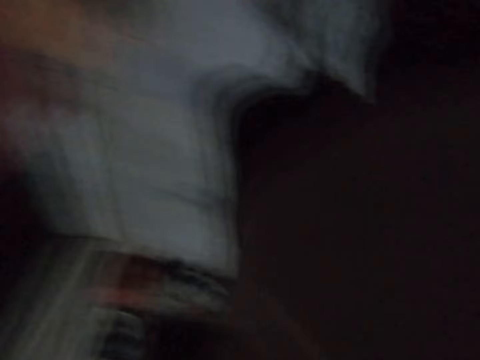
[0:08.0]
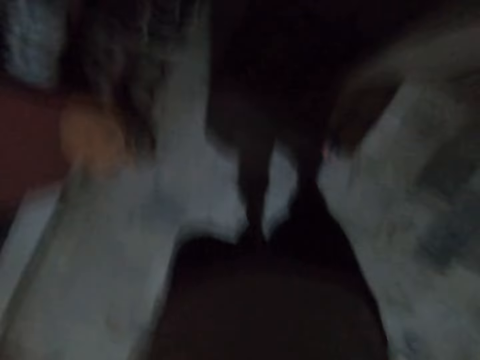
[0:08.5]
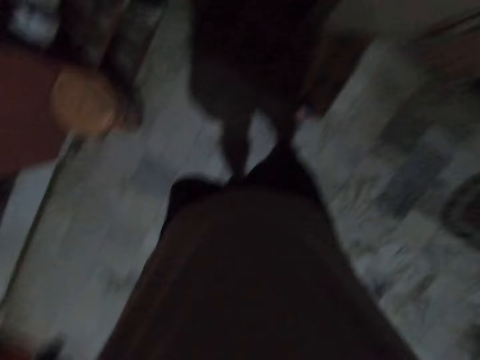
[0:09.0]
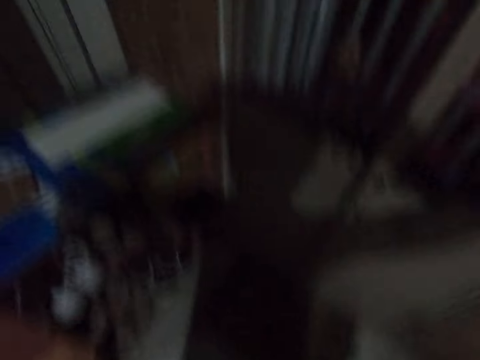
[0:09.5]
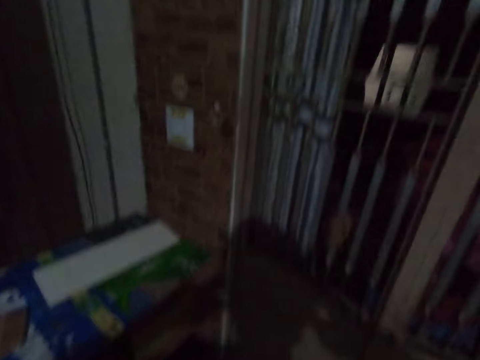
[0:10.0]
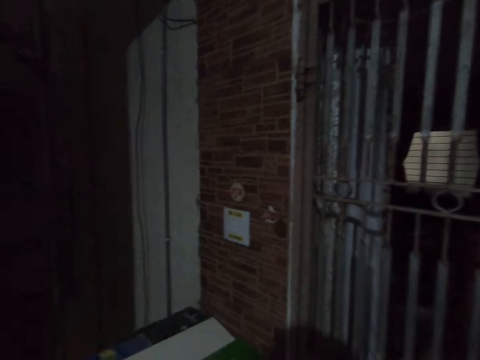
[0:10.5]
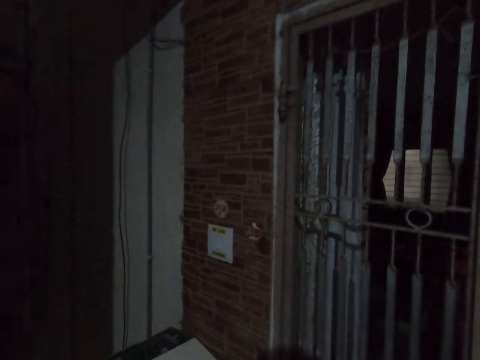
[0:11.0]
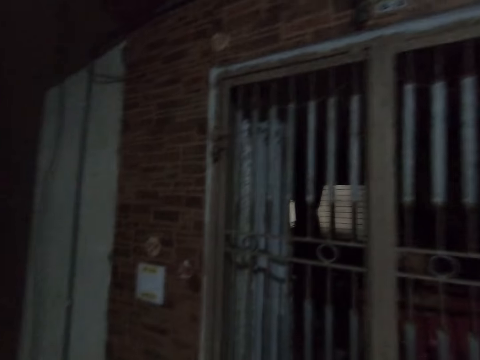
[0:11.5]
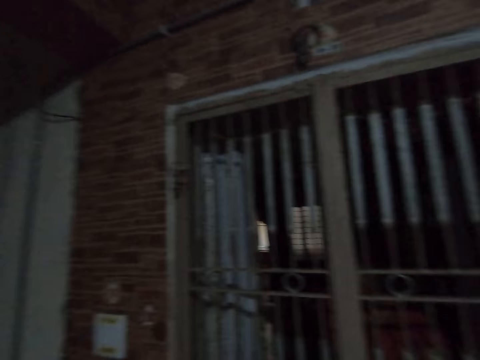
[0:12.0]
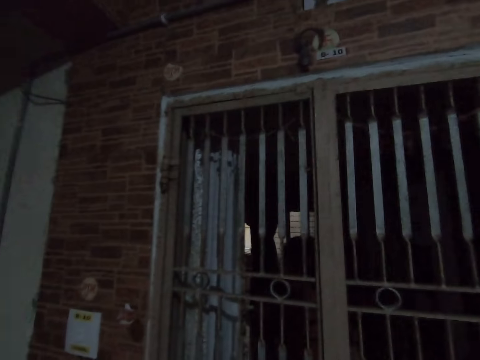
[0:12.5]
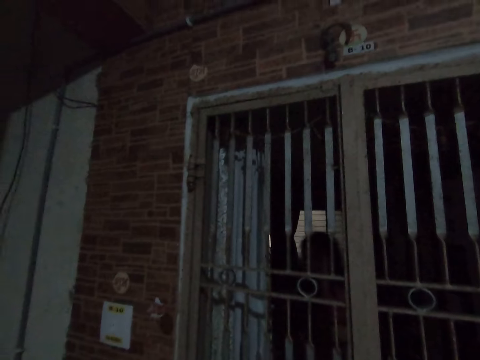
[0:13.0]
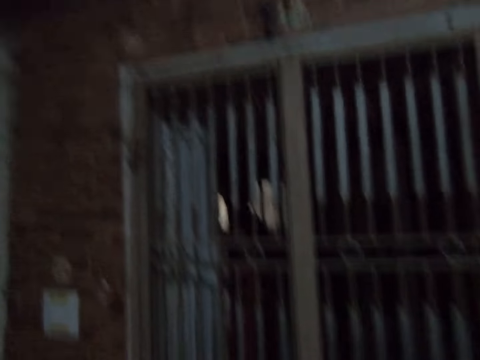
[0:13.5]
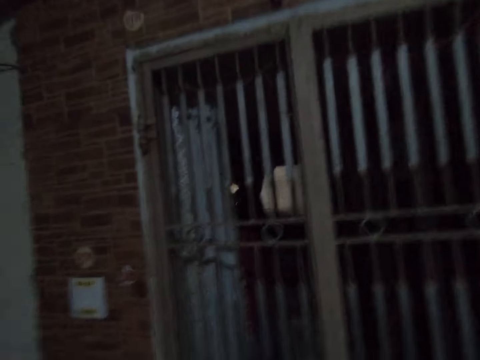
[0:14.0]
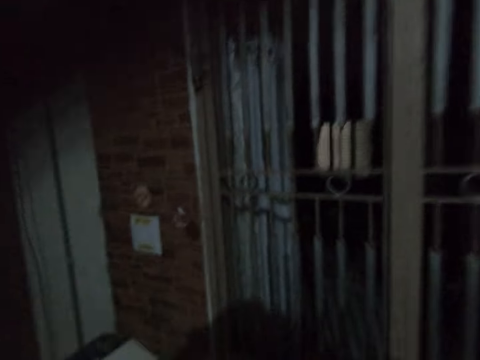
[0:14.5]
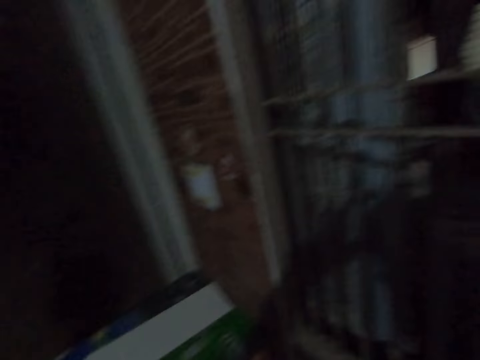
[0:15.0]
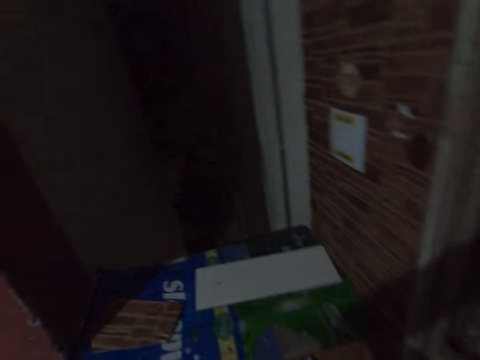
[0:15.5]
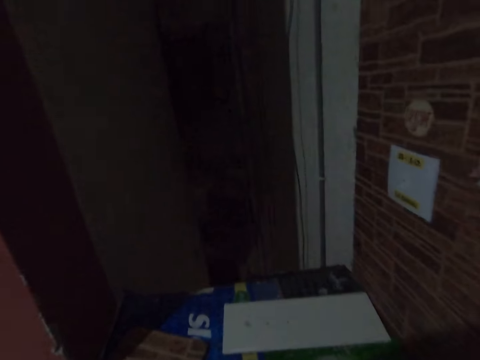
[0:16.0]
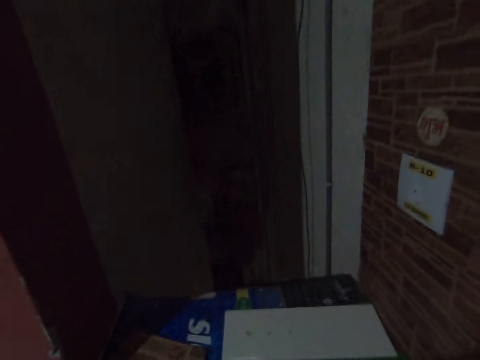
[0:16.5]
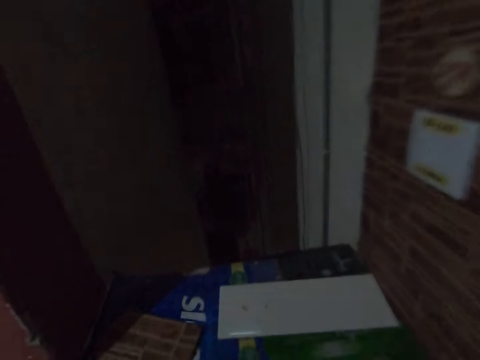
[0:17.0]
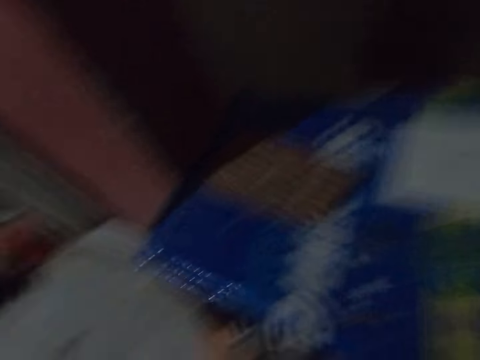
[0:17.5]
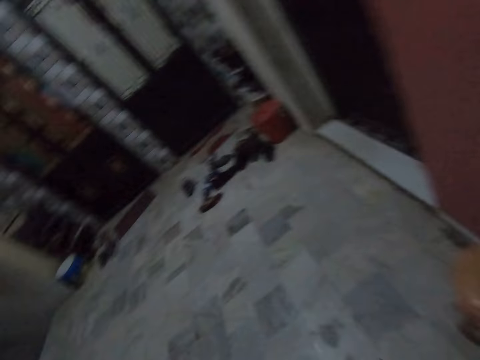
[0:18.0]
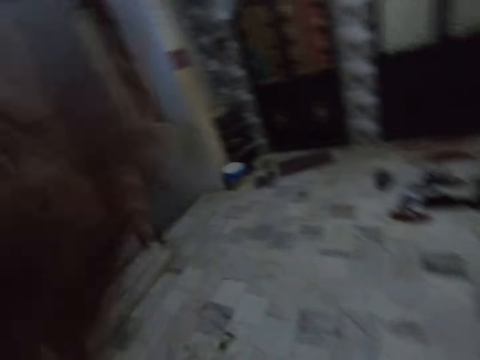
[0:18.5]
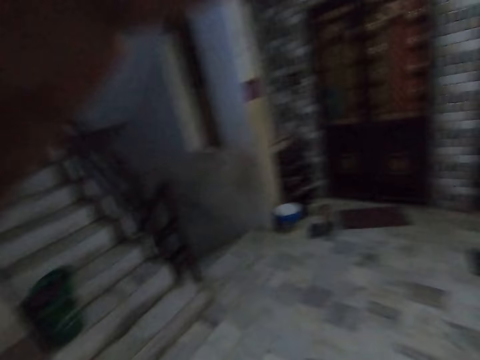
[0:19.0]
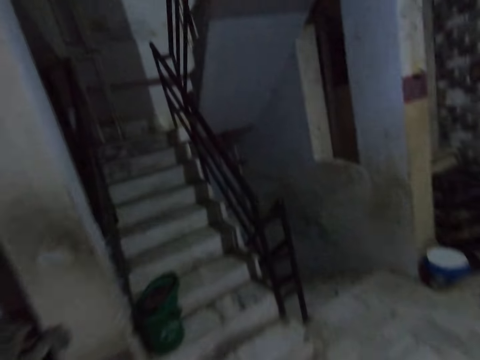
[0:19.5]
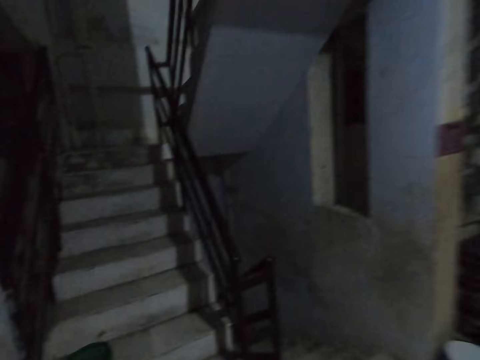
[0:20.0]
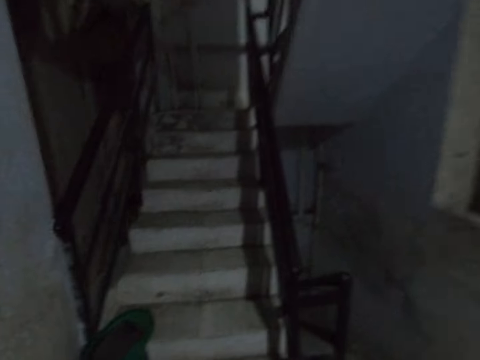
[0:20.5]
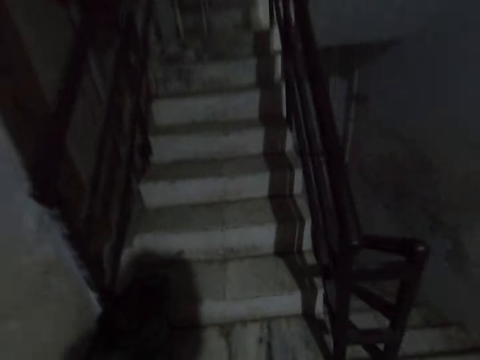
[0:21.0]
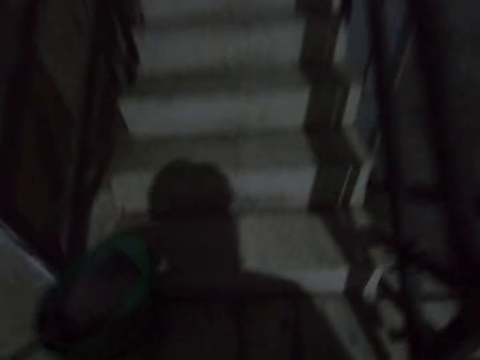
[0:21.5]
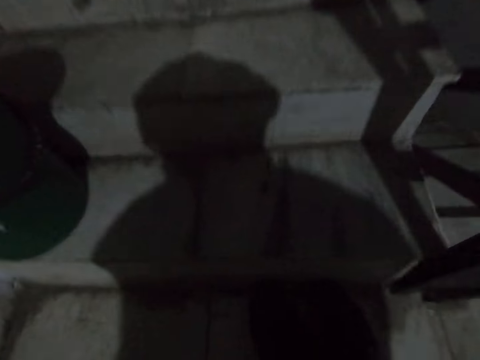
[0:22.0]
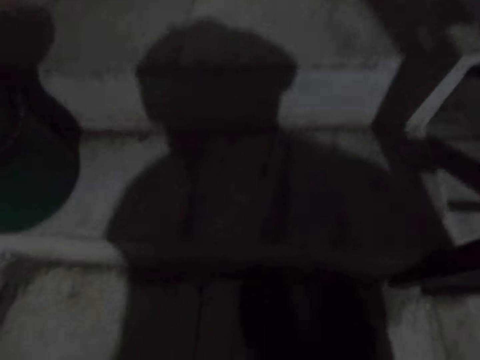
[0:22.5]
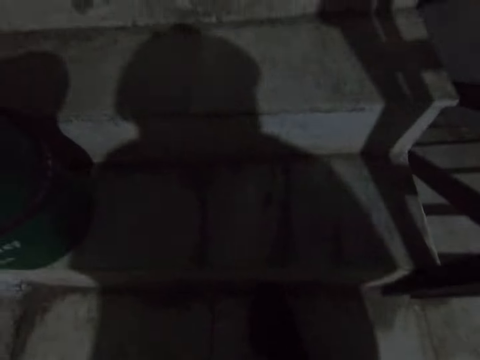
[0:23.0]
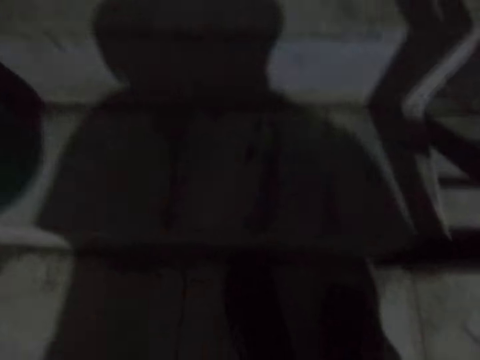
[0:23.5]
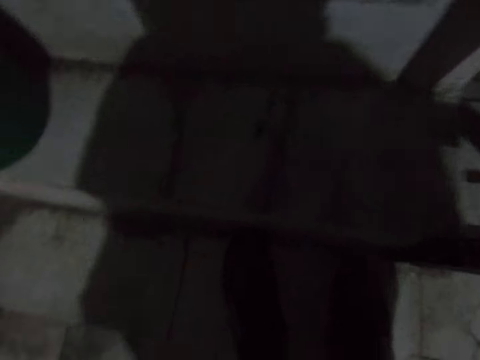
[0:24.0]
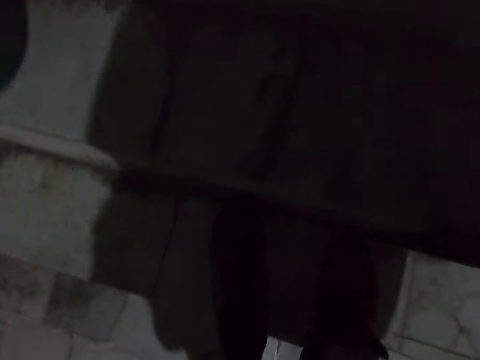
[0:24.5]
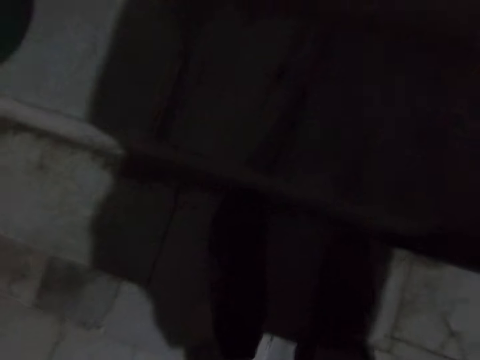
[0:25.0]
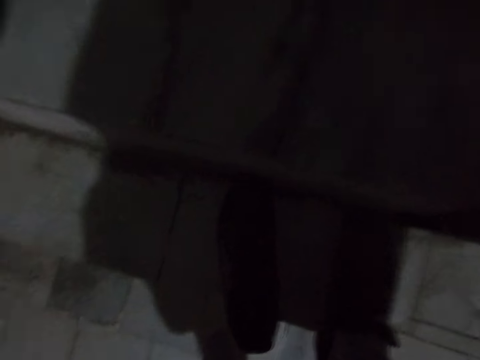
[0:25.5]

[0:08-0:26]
The camera wearer wears the camera on his head with both hands. A woman closes a door. The camera wearer looks around. The woman walks in the house. The camera wearer fixes the camera on his head. He looks around, turns around, and walks to a staircase. He fixes the camera on his head. He bends downwards, puts shoes on the staircase, moves a shoe, and wears a shoe.

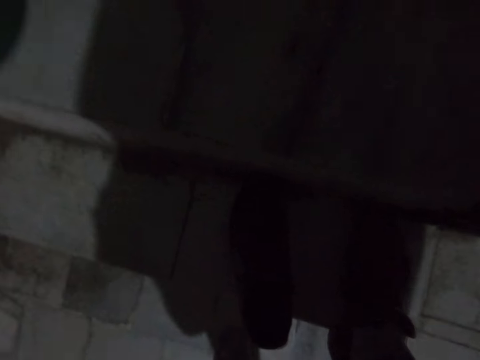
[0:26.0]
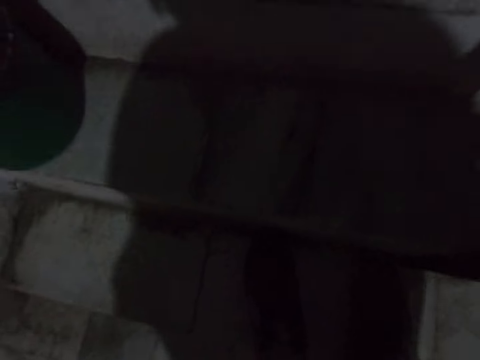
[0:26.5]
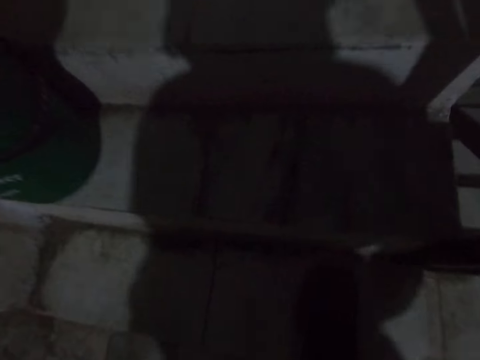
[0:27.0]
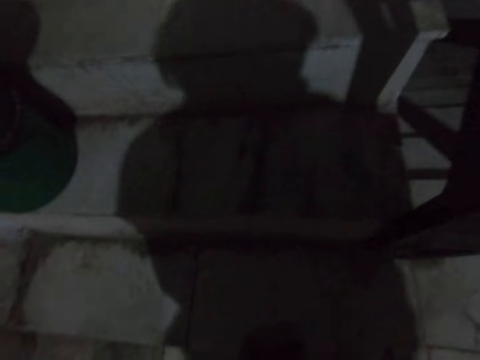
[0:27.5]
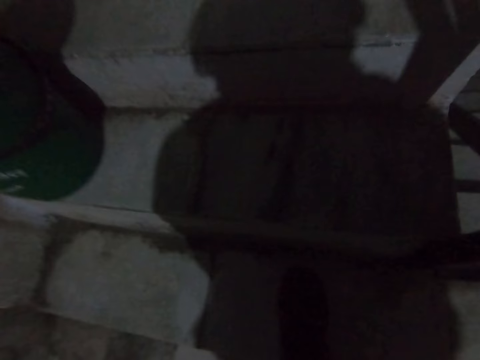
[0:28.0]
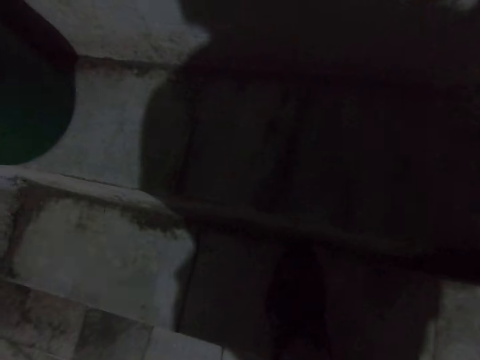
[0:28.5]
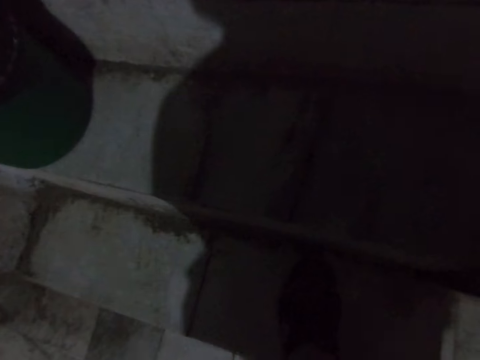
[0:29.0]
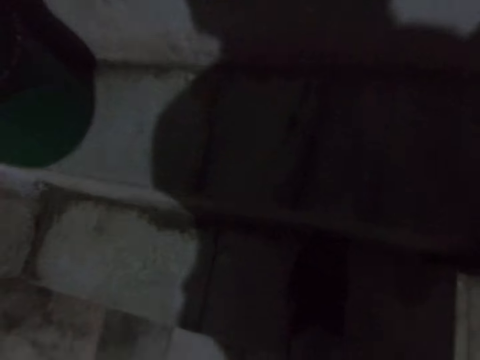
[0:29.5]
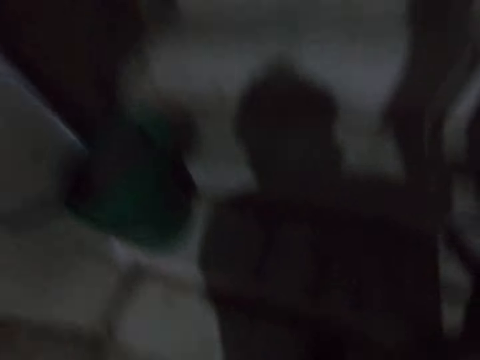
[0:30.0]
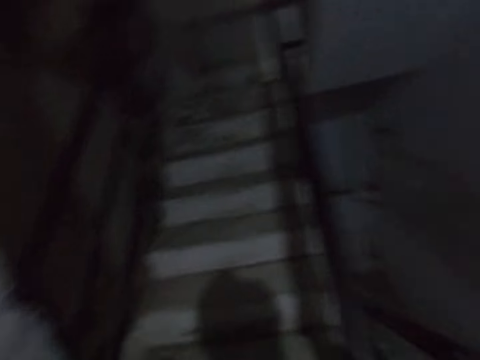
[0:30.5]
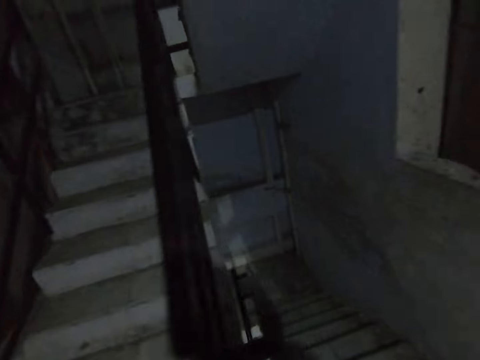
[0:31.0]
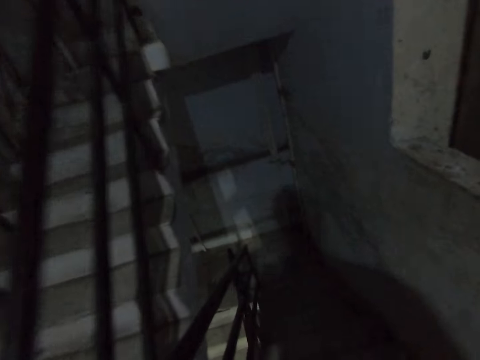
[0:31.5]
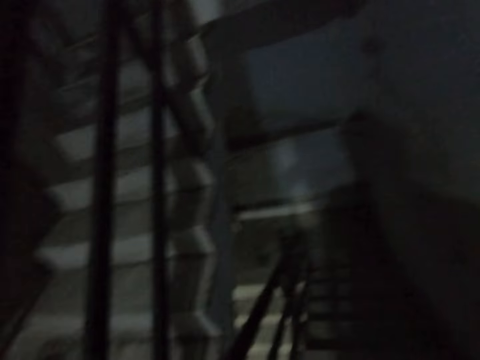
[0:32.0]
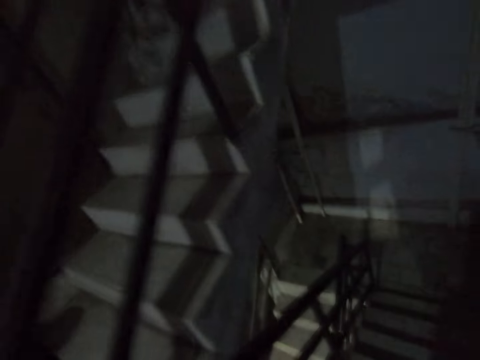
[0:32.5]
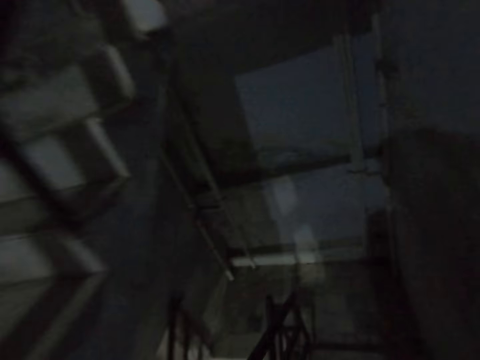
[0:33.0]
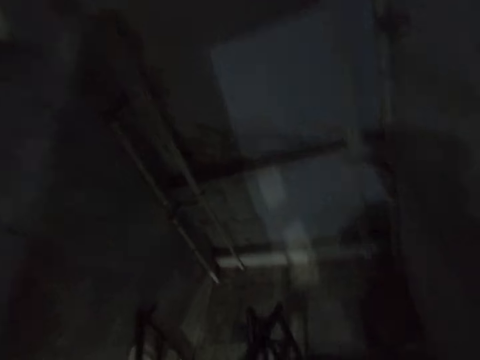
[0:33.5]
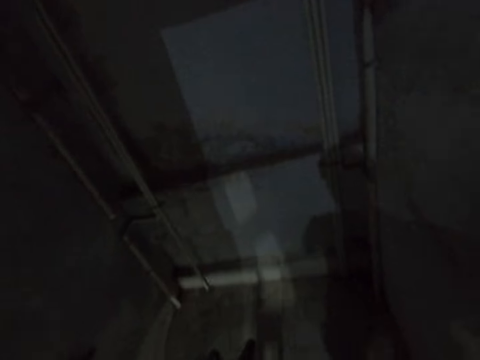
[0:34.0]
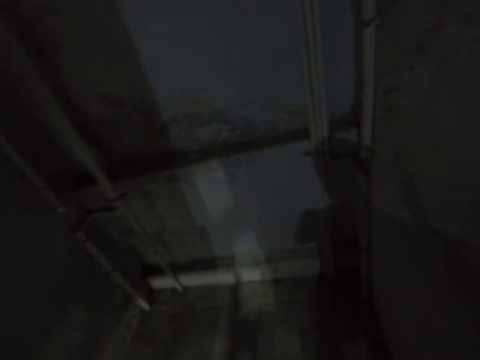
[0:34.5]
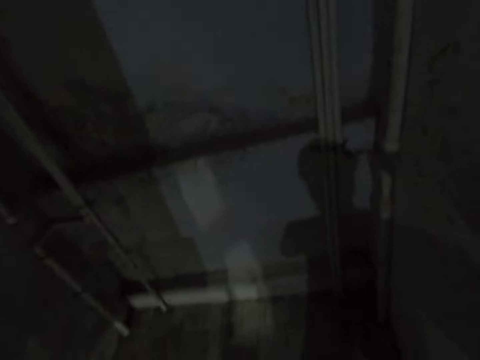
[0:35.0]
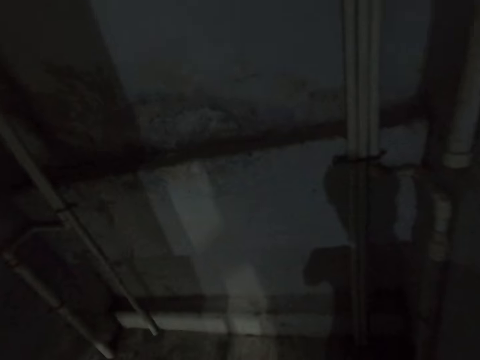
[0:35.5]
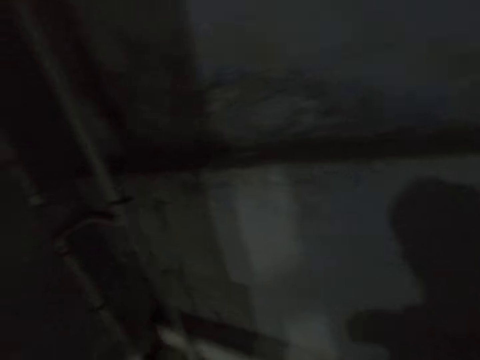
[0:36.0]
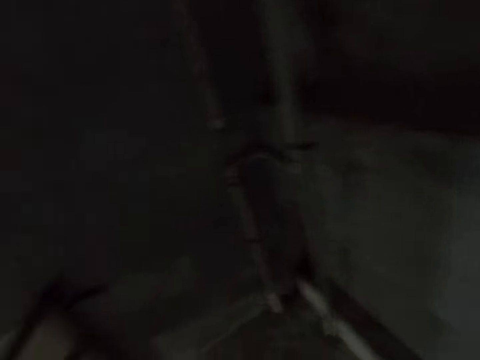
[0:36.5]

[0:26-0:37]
The camera wearer moves a shoe. They wear a shoe, stand up, and climb down the staircase.
